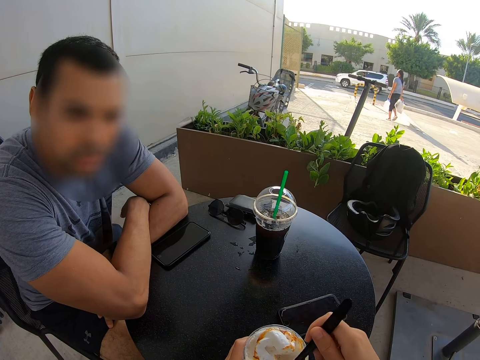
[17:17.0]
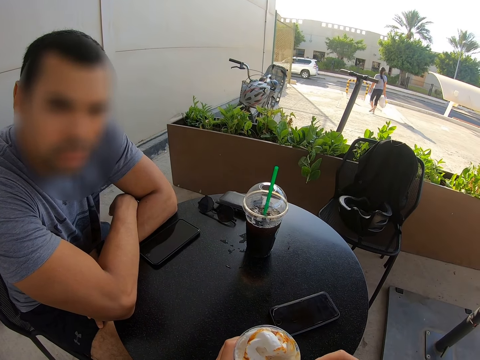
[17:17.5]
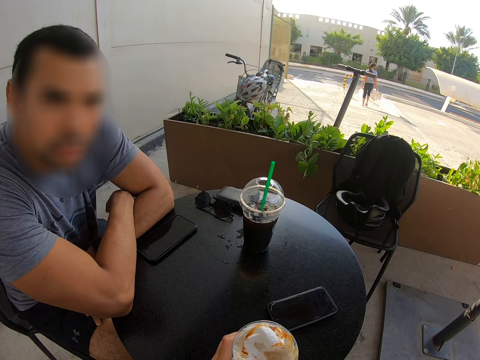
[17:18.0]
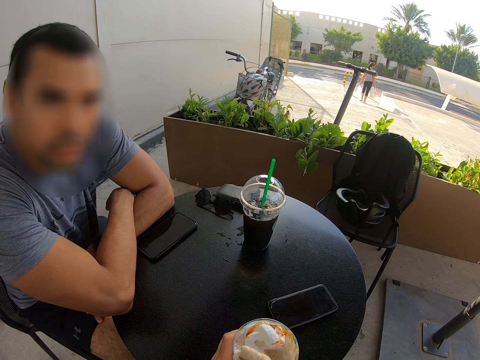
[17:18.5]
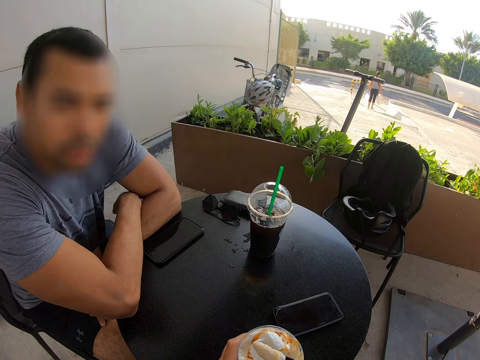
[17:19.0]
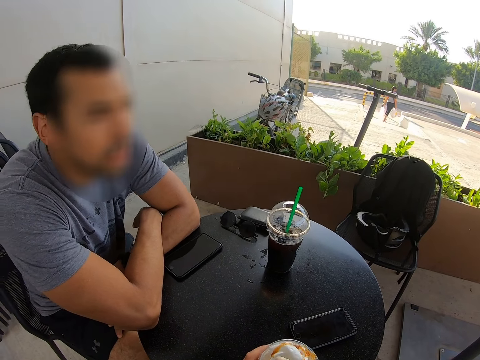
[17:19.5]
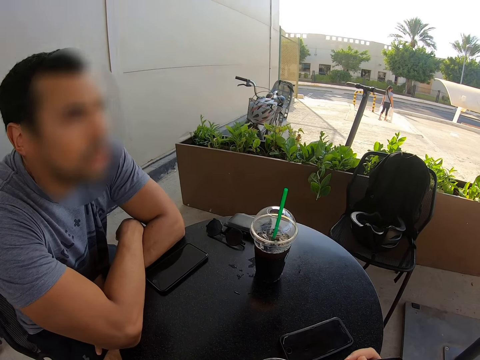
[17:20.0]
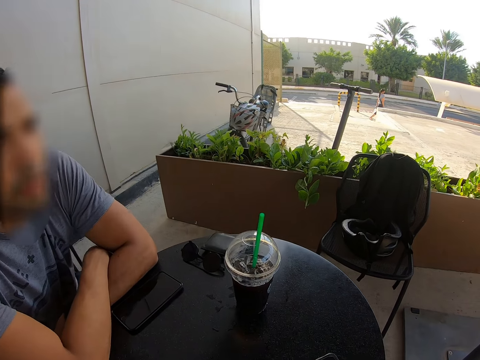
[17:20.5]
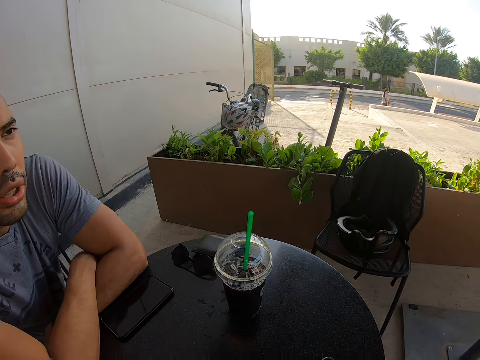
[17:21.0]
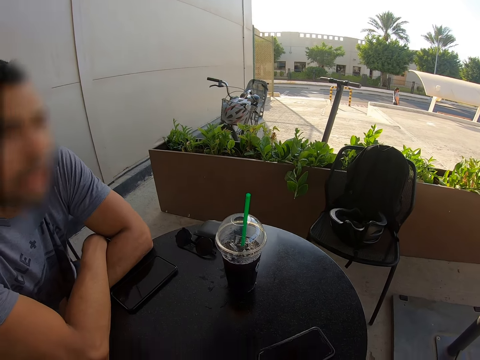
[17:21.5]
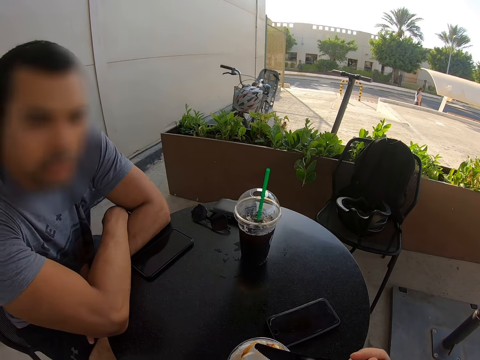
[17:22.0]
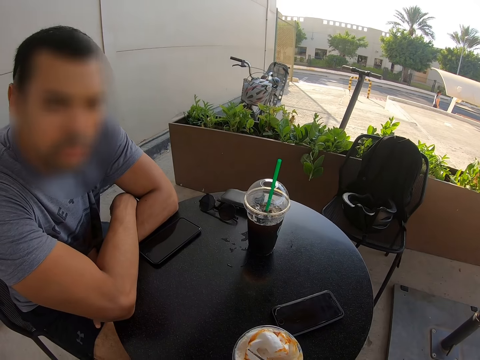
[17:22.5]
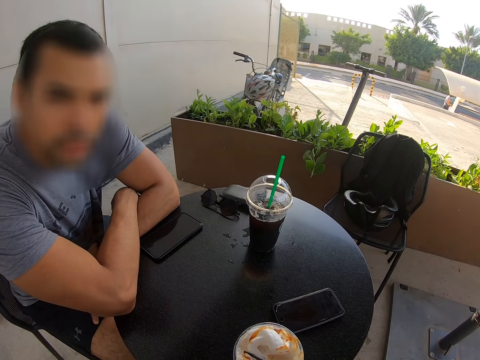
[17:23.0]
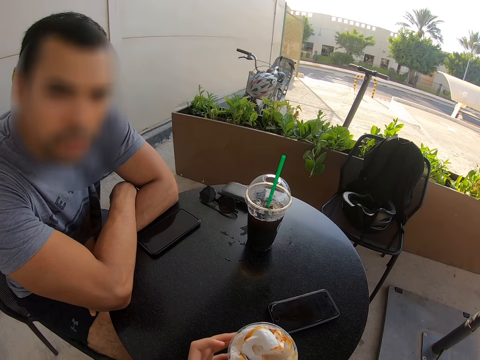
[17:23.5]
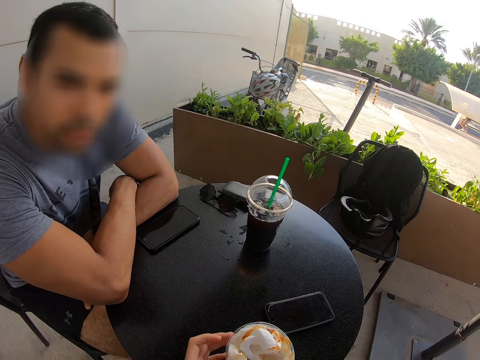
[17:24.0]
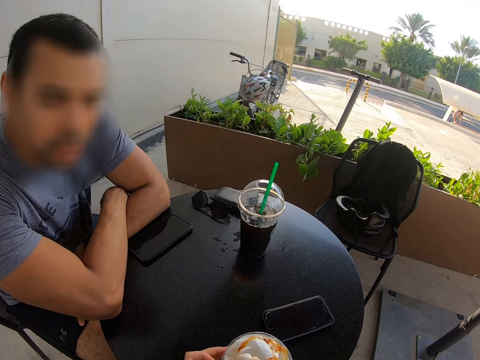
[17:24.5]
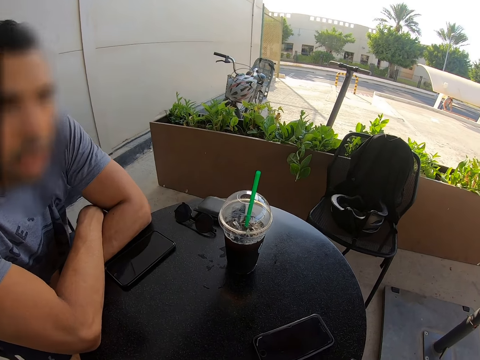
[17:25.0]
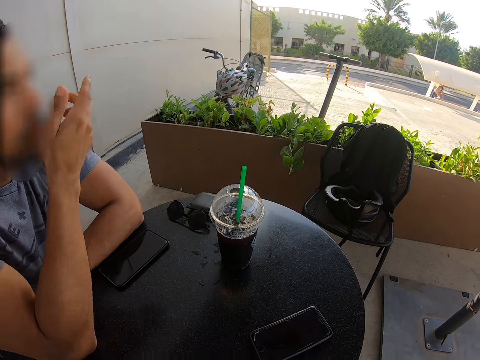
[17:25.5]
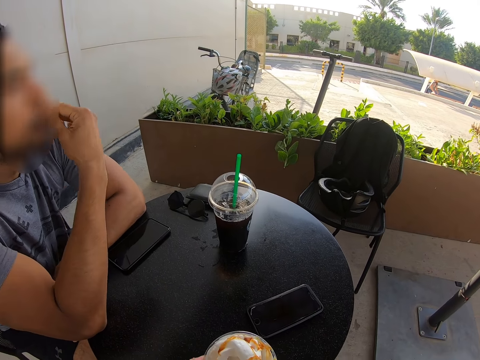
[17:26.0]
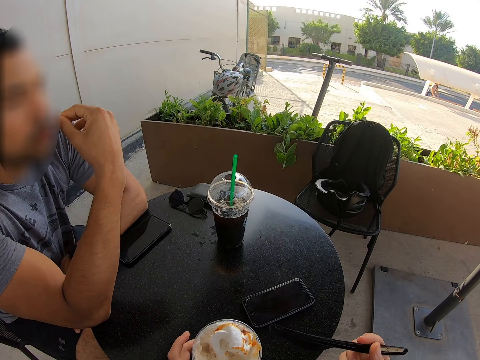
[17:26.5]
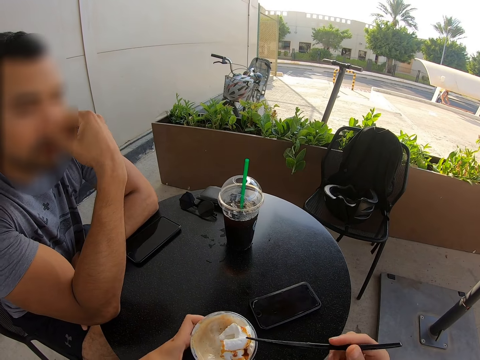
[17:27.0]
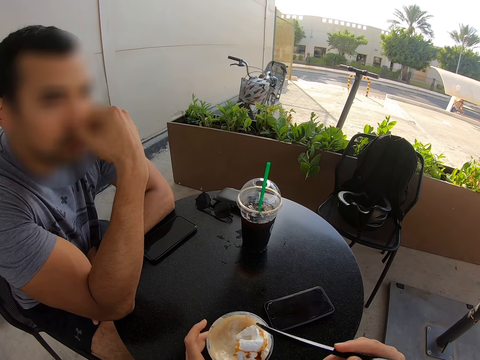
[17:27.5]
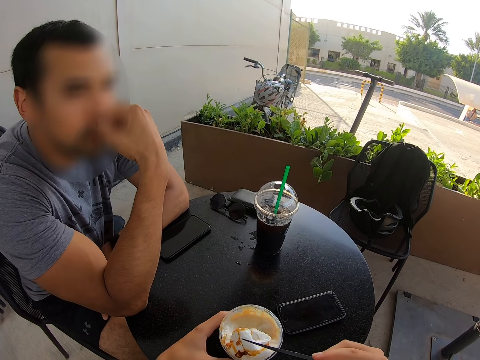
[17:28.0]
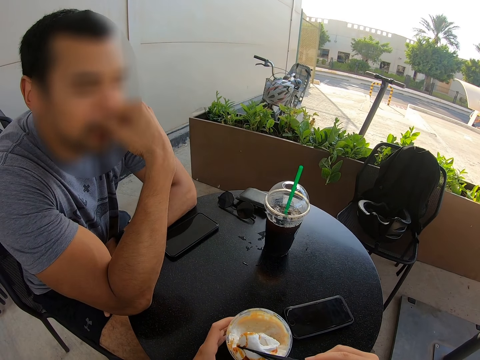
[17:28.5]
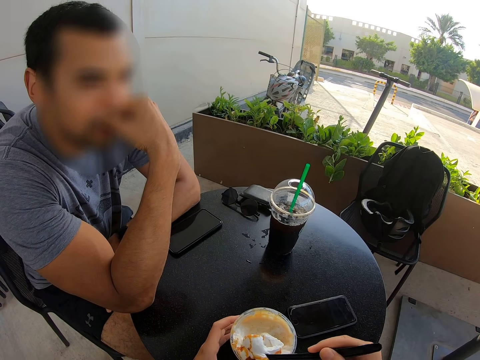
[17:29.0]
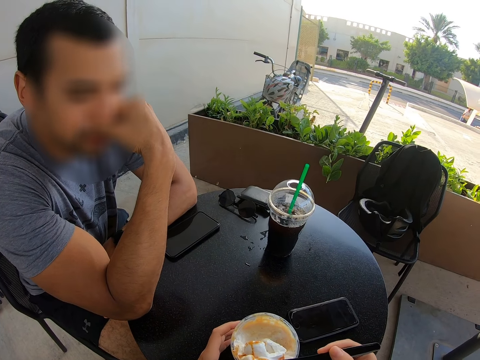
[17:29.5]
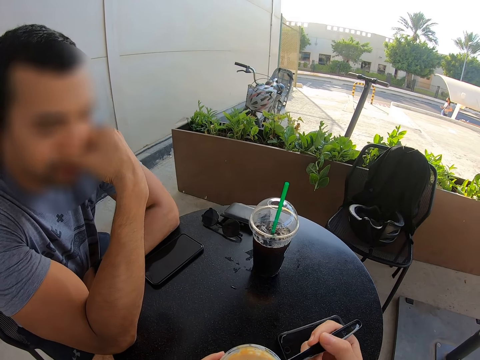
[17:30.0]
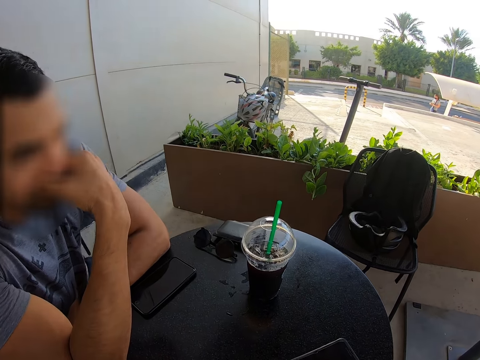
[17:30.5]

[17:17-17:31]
A woman walks in the parking lot. A man talks to the camera wearer. The man touches the mouth and holds his chin.

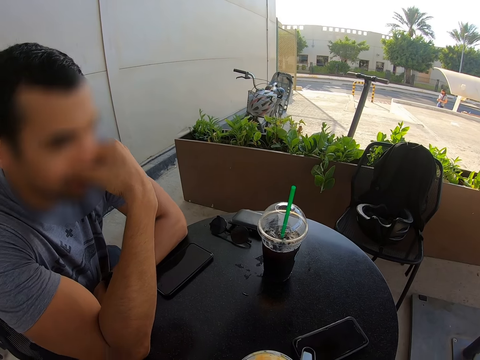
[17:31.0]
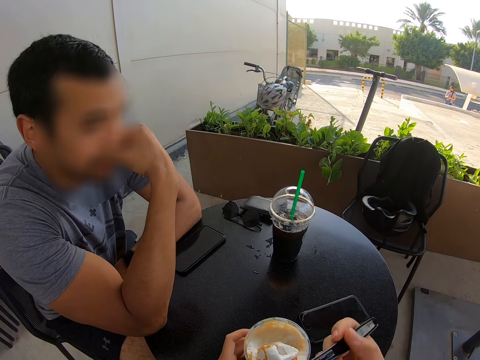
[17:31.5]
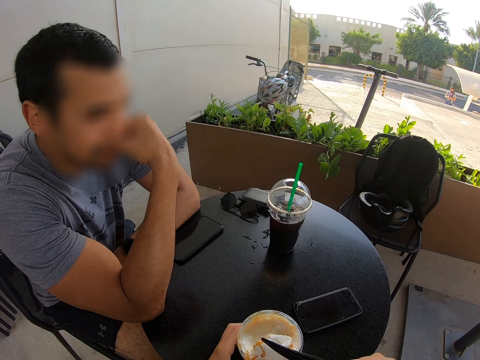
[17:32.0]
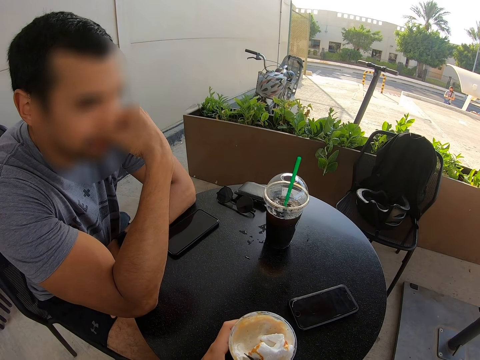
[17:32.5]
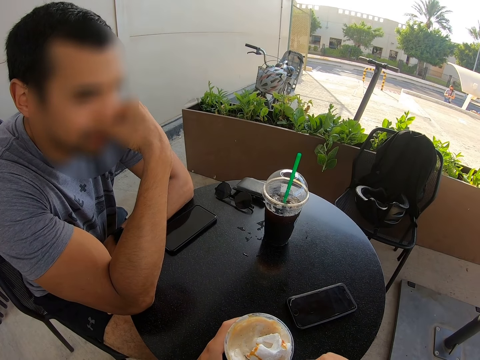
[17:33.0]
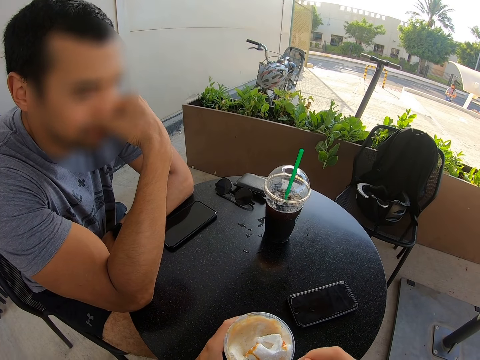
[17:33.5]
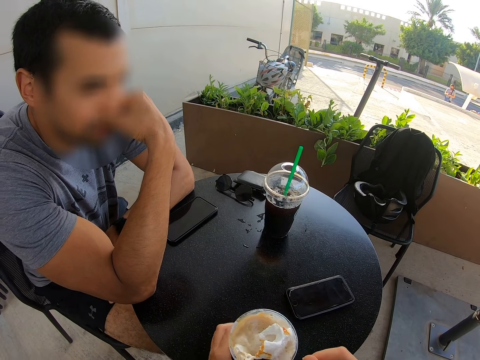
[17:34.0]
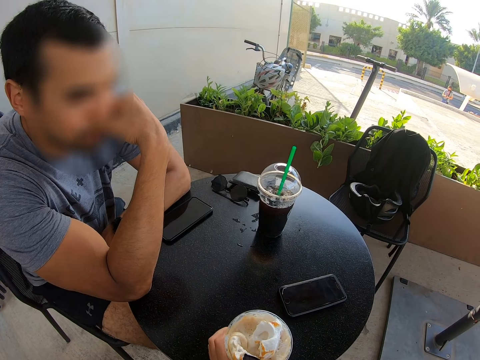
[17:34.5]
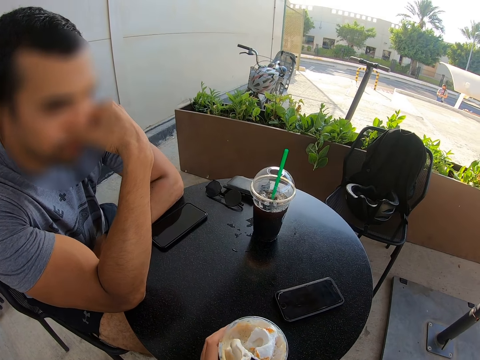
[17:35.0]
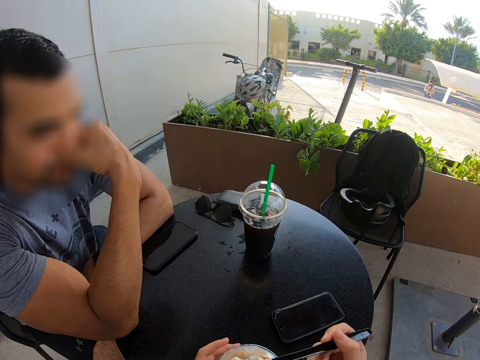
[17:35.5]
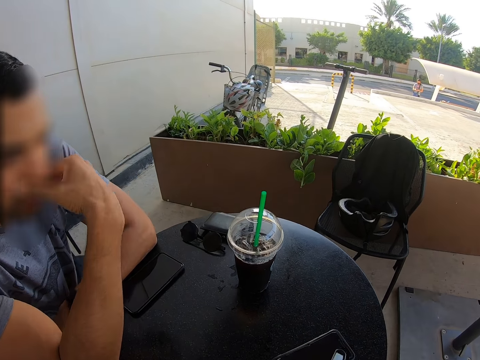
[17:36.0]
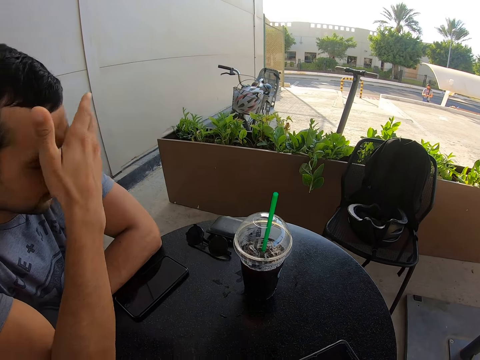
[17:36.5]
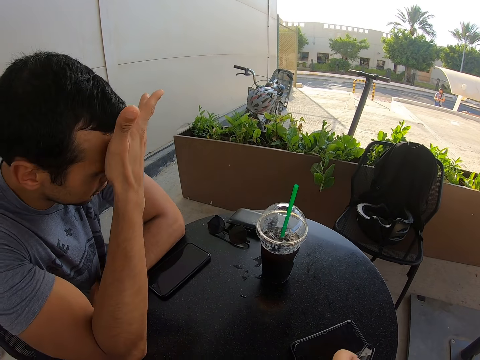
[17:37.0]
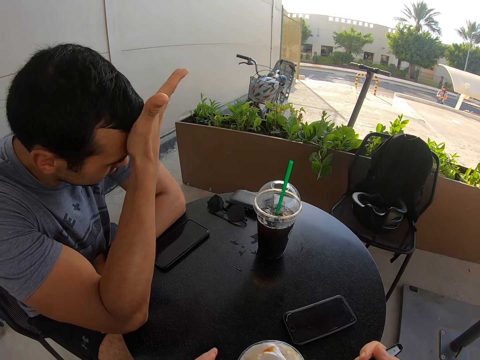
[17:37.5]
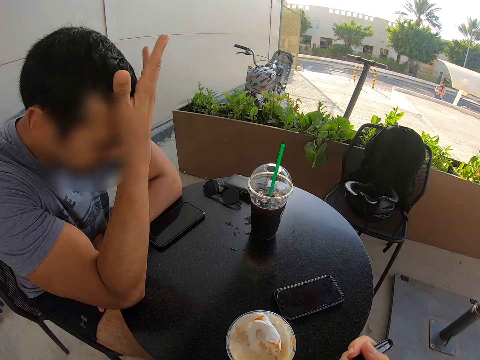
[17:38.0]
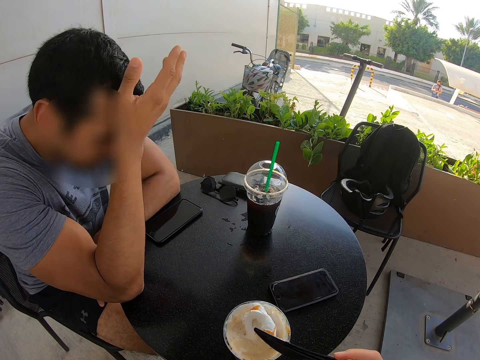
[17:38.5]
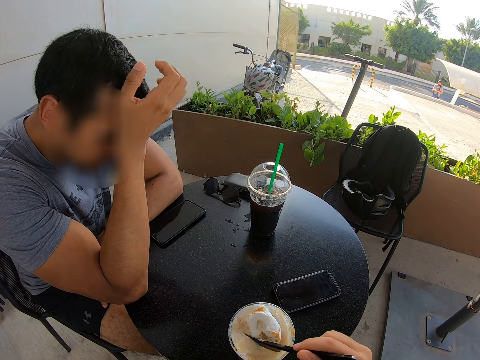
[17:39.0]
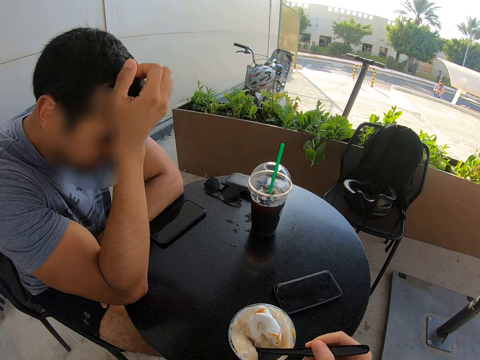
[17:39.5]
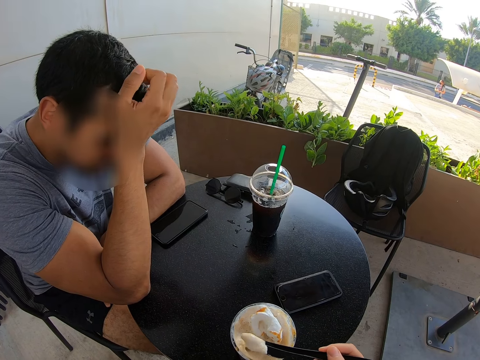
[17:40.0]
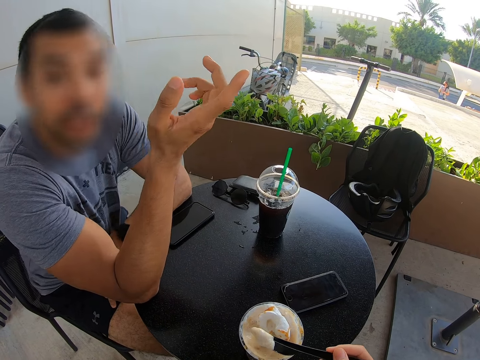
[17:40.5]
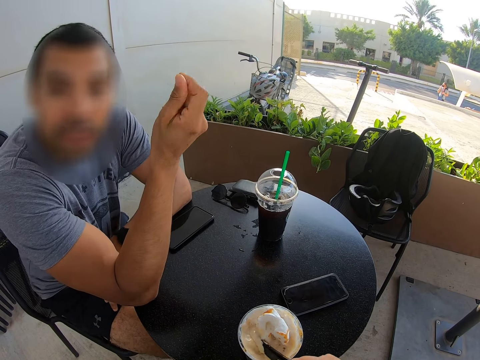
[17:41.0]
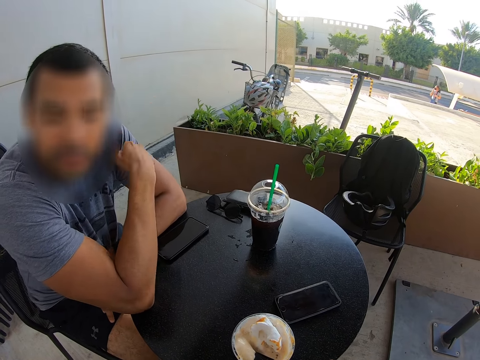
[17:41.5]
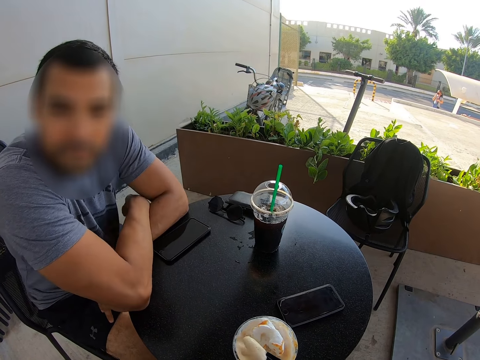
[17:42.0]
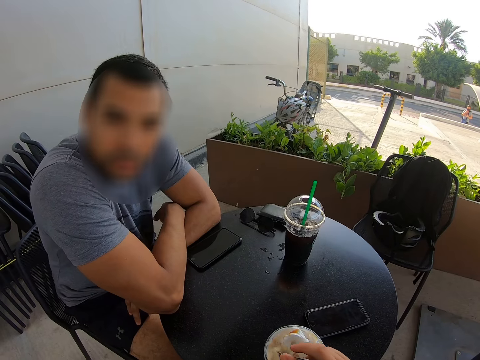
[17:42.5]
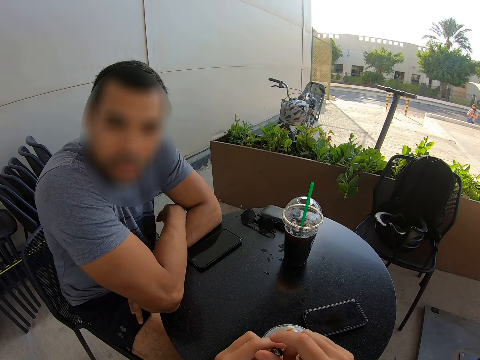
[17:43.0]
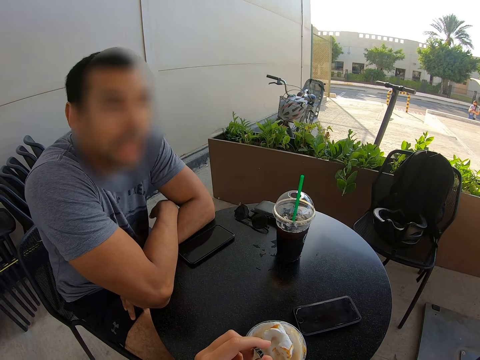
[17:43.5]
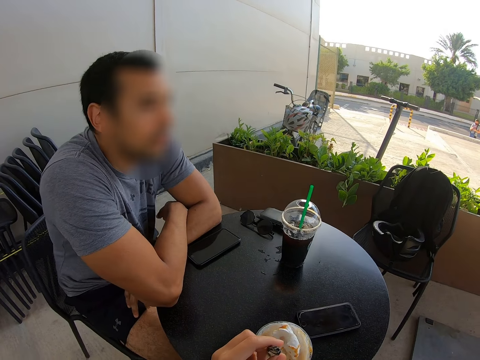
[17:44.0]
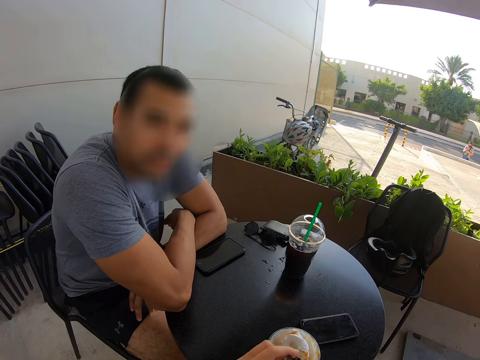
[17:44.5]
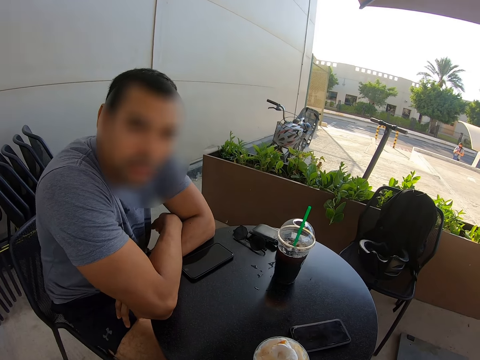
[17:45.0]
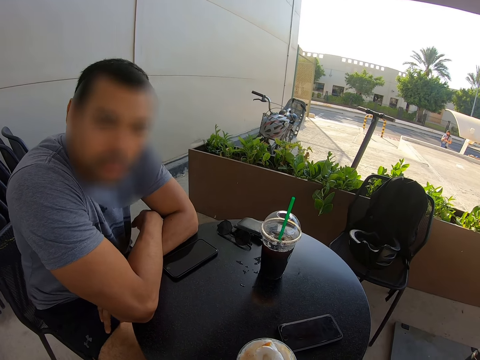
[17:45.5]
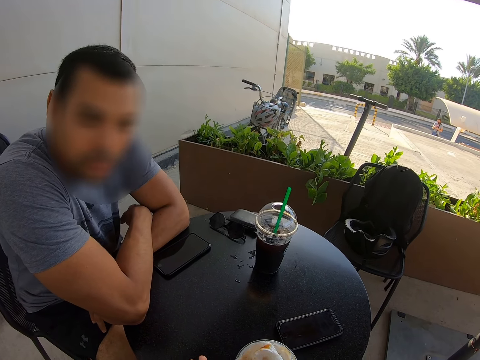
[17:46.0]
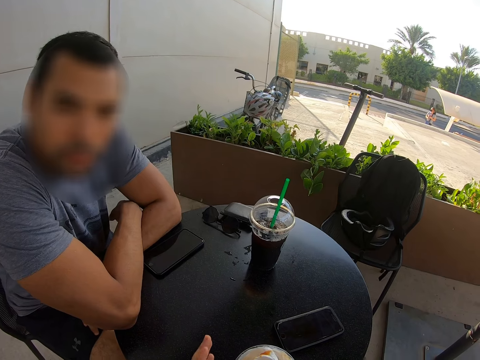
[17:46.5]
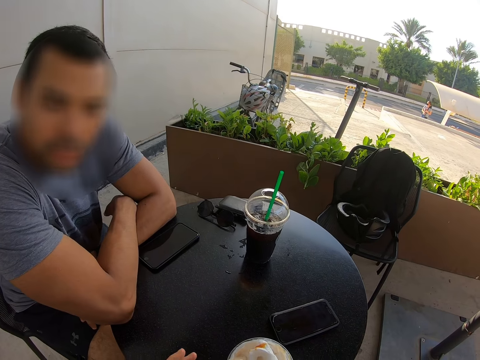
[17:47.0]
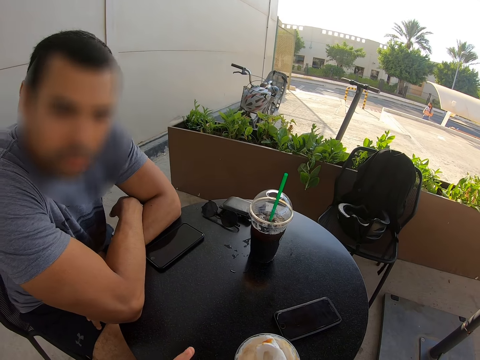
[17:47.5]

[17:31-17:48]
The camera wearer moves the cup. A man hits the forehead. The man talks to the camera wearer.
